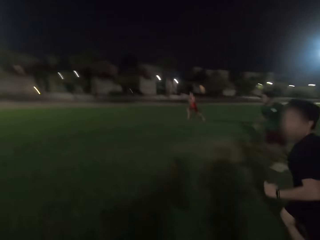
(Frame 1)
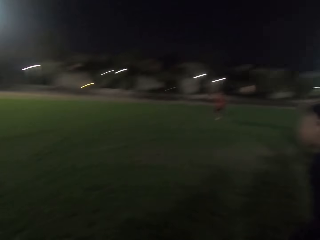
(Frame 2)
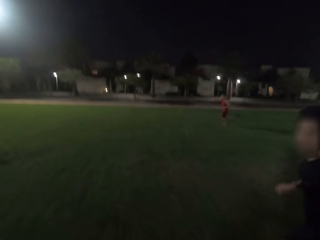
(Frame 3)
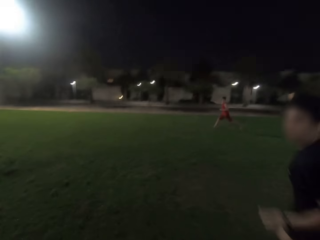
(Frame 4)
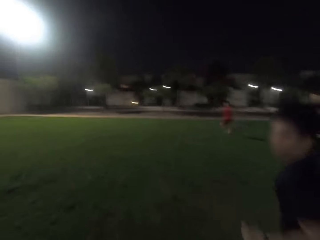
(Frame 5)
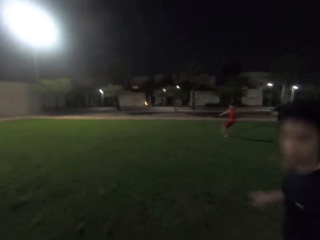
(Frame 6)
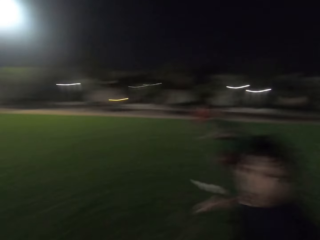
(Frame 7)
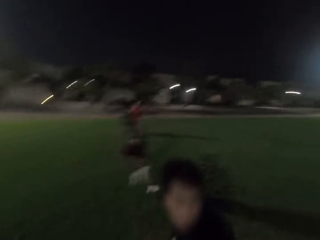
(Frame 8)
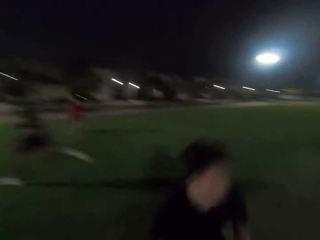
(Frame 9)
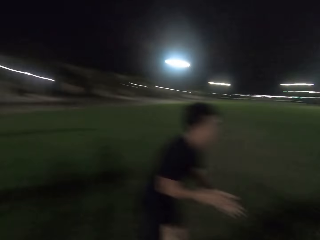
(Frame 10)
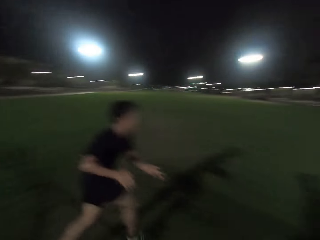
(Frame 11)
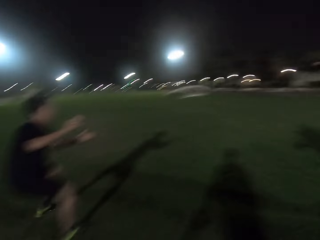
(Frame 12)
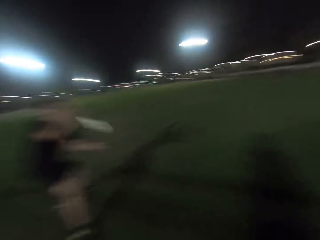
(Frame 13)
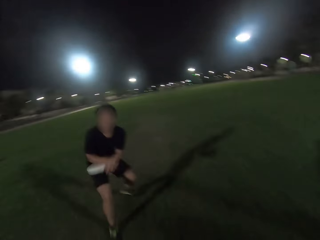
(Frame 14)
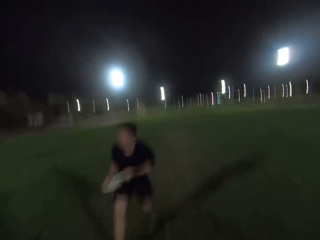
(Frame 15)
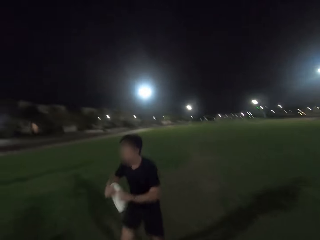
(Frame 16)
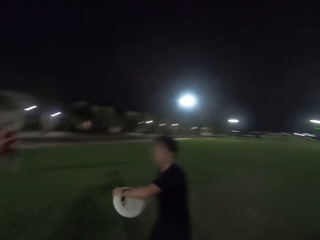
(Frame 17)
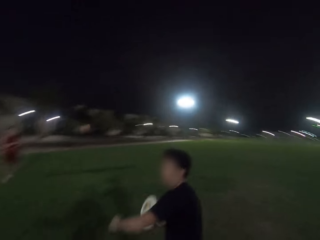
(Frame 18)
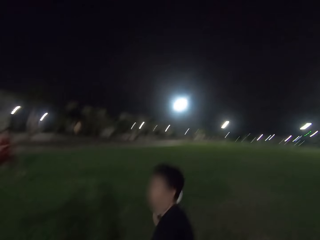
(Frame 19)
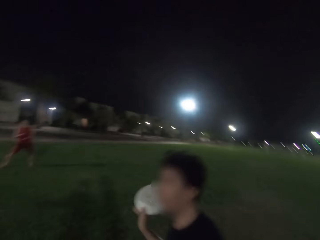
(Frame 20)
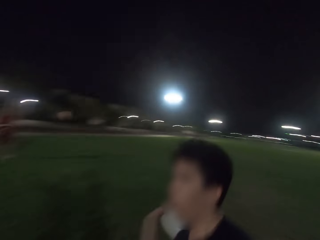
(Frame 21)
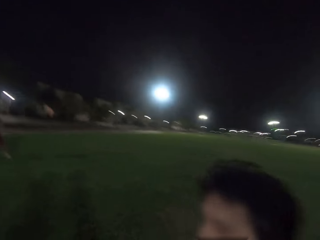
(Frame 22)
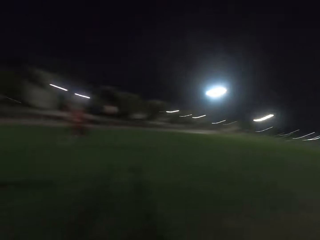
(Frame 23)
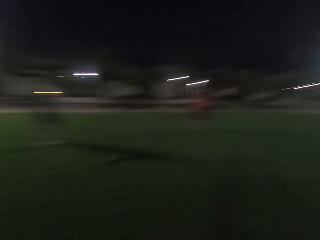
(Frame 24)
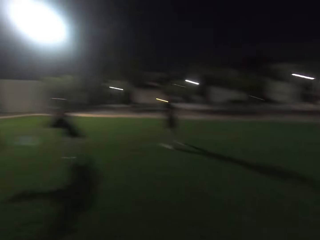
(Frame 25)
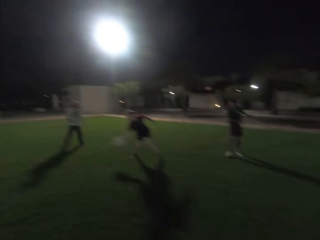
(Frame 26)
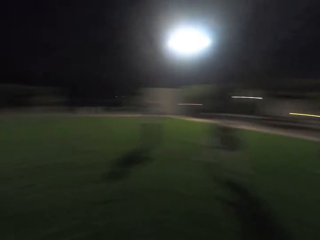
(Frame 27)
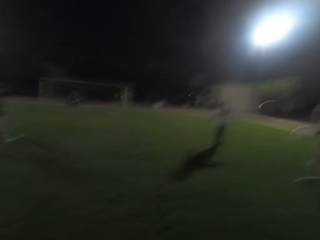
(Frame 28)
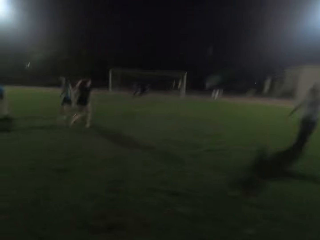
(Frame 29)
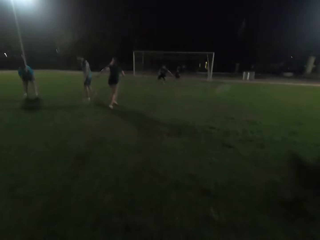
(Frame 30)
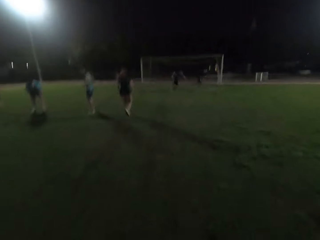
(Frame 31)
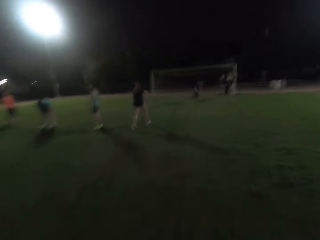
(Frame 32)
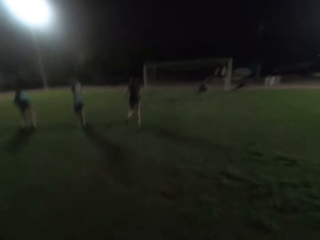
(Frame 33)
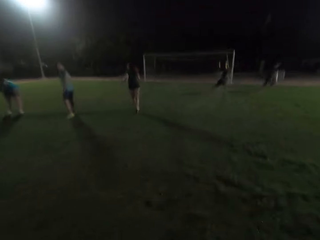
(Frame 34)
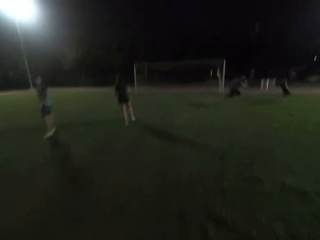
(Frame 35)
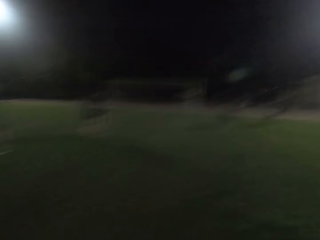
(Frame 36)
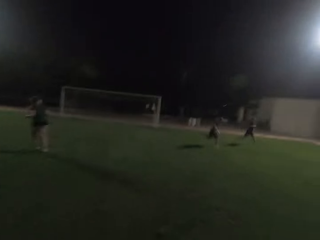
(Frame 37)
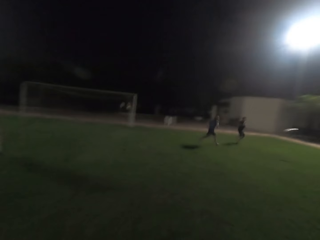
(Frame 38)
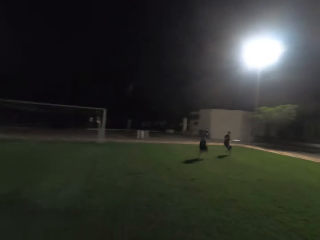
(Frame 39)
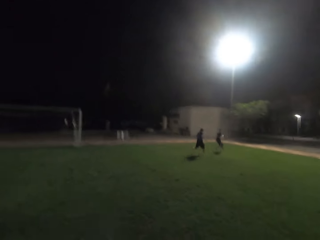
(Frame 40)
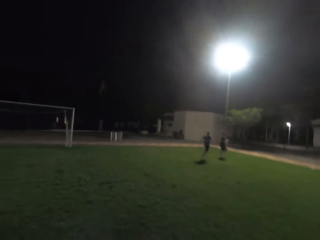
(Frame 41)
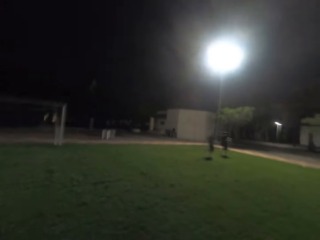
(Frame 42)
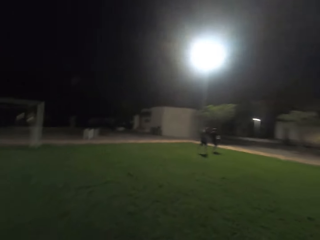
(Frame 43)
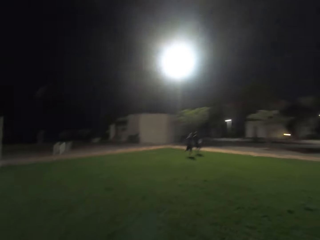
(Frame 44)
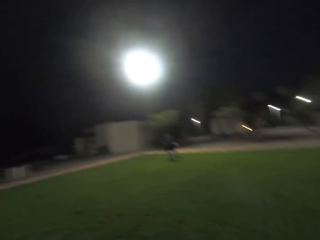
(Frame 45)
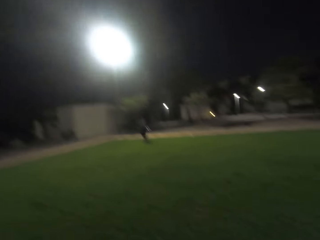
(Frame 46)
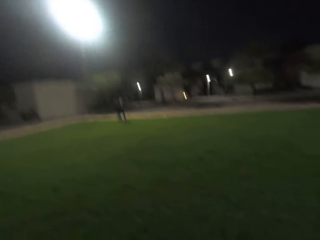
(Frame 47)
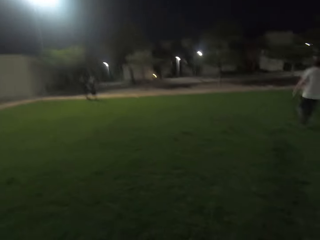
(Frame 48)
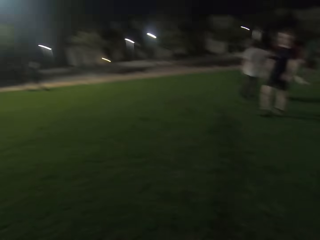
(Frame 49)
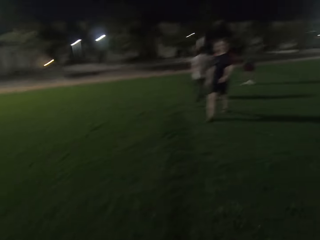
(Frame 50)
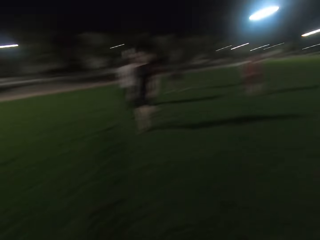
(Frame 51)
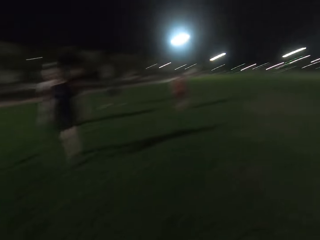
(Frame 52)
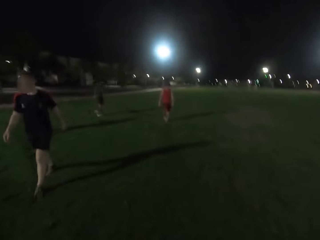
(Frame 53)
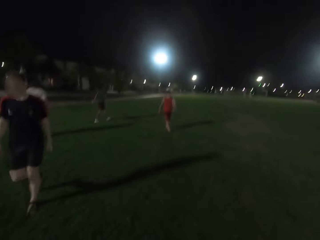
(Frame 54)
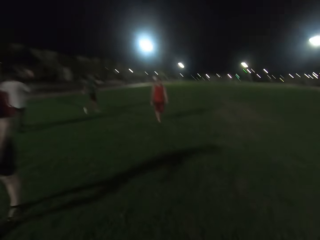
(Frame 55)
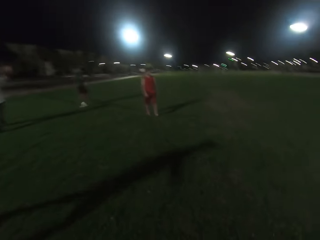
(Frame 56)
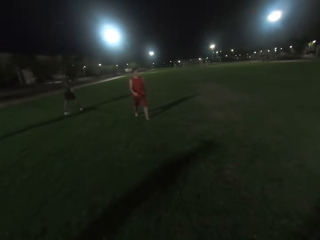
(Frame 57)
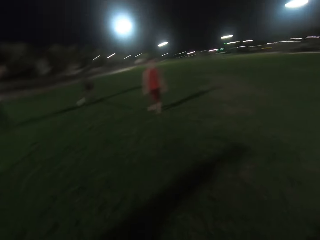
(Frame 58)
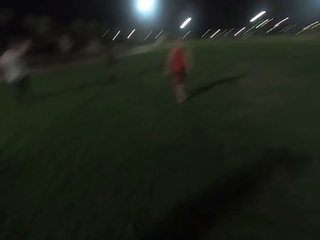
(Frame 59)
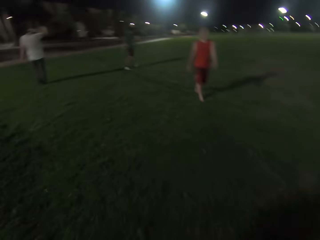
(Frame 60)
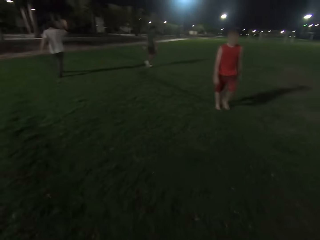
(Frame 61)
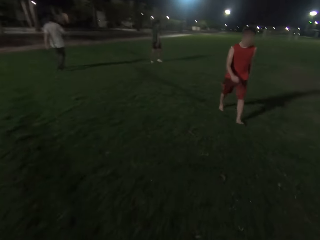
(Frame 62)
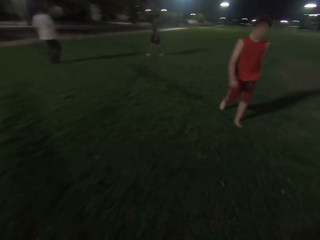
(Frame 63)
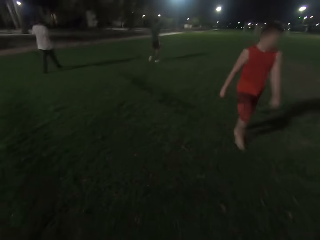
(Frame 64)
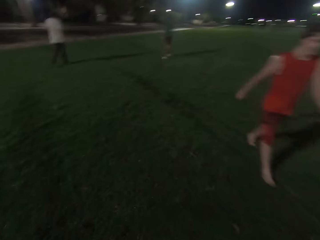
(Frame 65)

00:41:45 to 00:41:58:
The camera wearer runs on the field. A man runs on the field. A person runs on the field. The camera wearer turns around. Another man runs on the field, catches a frisbee, holds something and throws the frisbee. Another man catches the frisbee. The camera wearer runs on the field. A woman runs on the field. Another woman runs. A man runs. Another man catches the frisbee. Another man runs. A further man and the man who catches the frisbee run on the field. The camera wearer turns around. A man walks. The camera wearer walks on the field. Three men walk on the field. Another man walks.

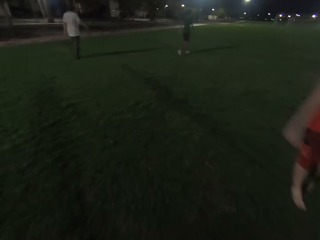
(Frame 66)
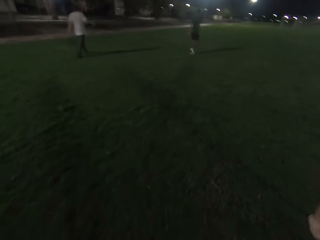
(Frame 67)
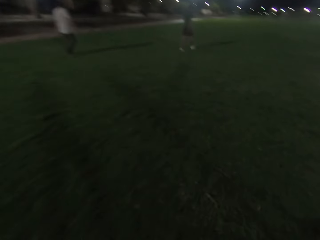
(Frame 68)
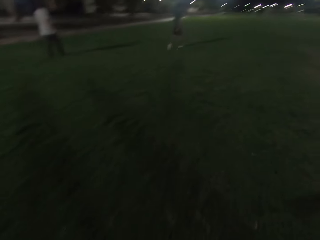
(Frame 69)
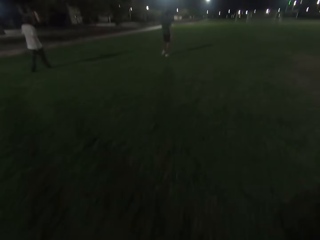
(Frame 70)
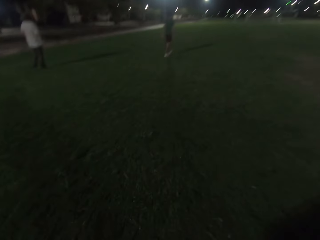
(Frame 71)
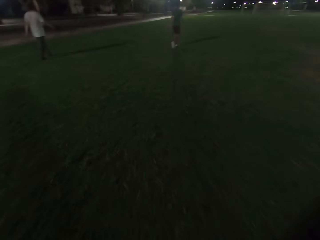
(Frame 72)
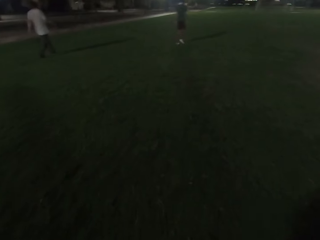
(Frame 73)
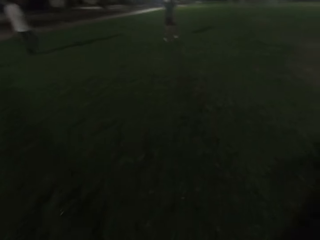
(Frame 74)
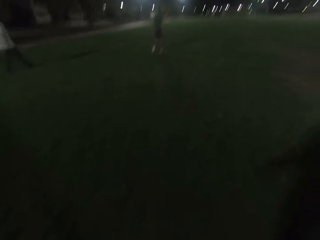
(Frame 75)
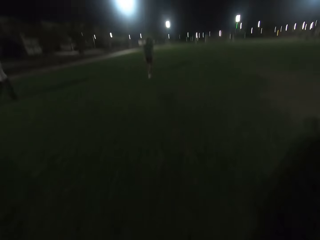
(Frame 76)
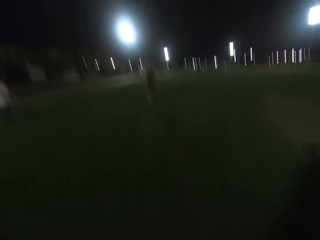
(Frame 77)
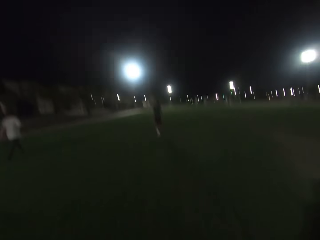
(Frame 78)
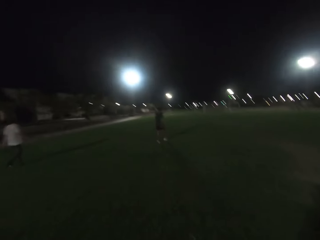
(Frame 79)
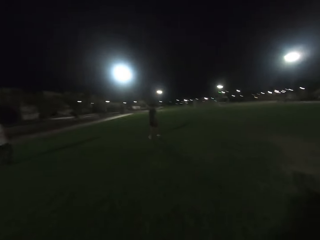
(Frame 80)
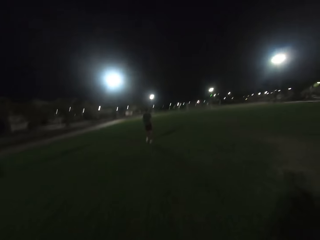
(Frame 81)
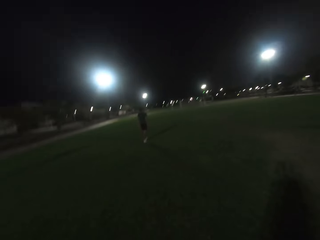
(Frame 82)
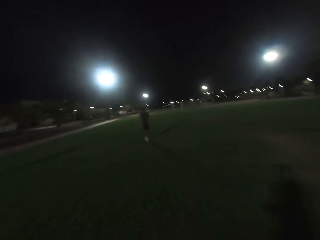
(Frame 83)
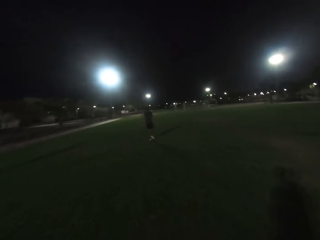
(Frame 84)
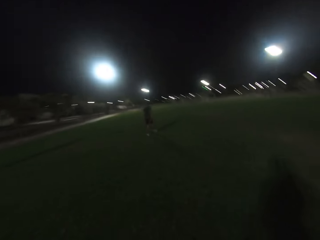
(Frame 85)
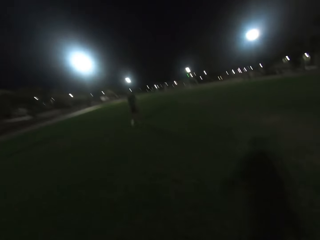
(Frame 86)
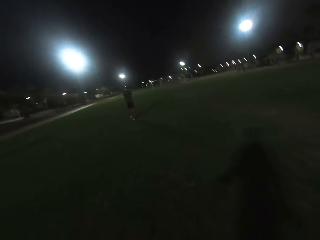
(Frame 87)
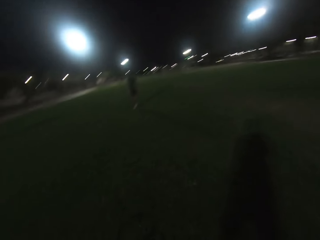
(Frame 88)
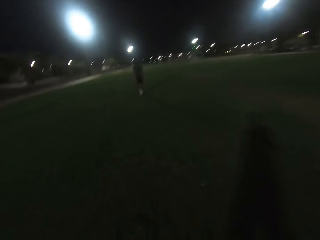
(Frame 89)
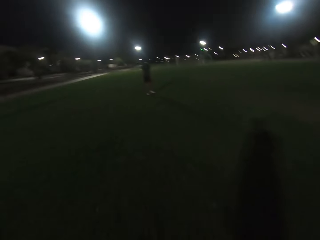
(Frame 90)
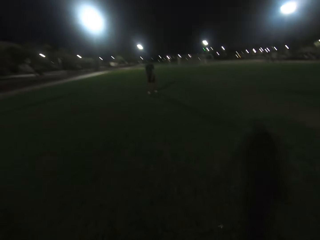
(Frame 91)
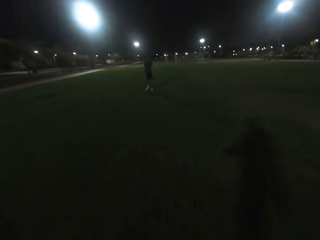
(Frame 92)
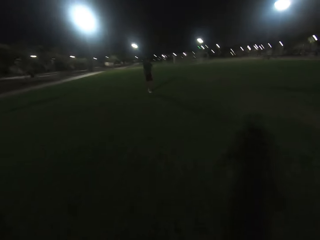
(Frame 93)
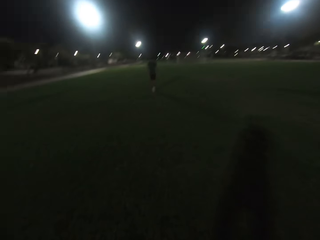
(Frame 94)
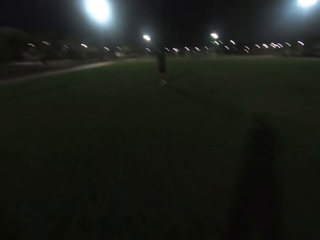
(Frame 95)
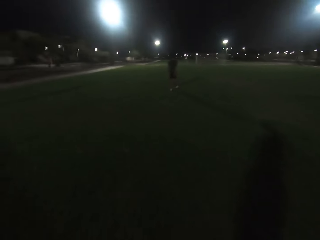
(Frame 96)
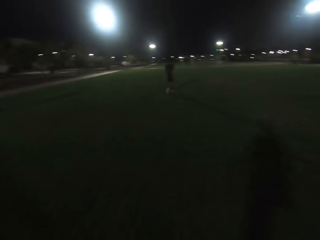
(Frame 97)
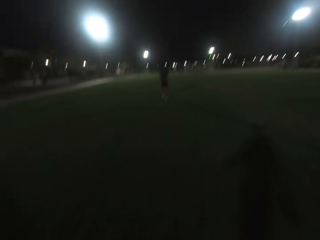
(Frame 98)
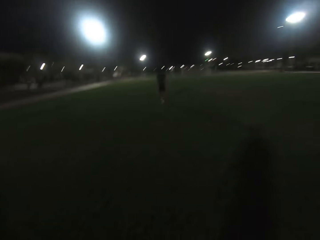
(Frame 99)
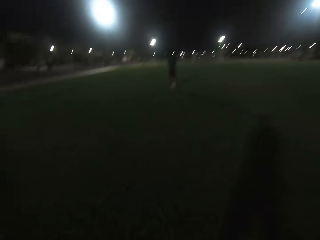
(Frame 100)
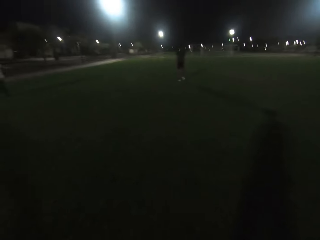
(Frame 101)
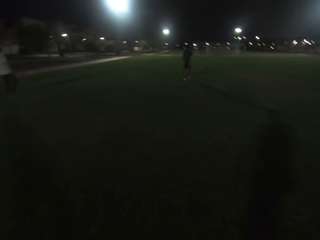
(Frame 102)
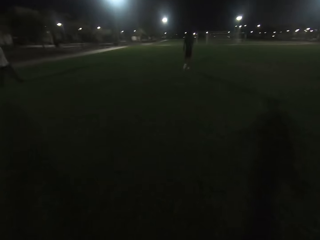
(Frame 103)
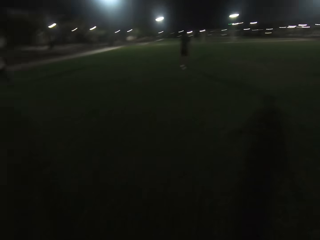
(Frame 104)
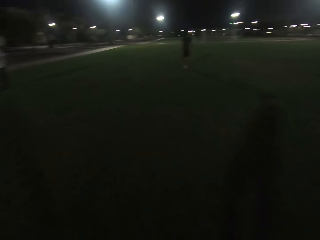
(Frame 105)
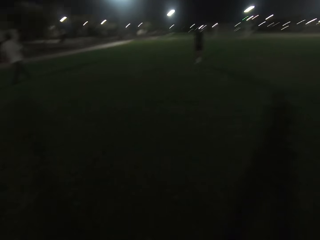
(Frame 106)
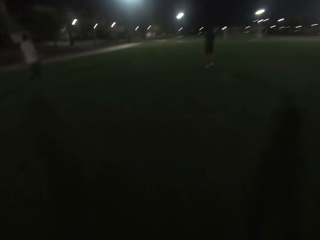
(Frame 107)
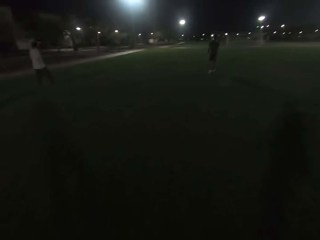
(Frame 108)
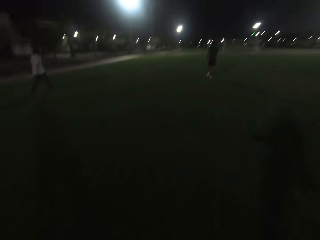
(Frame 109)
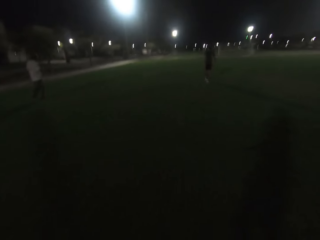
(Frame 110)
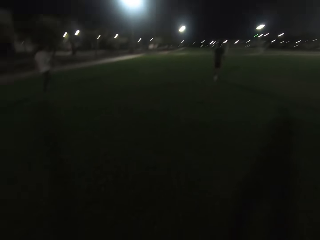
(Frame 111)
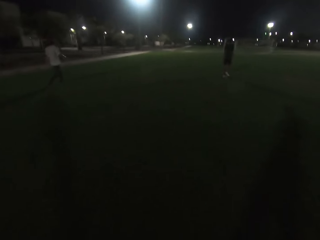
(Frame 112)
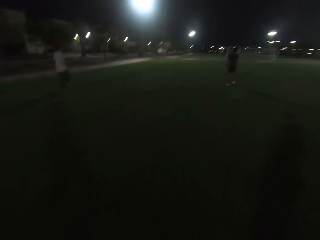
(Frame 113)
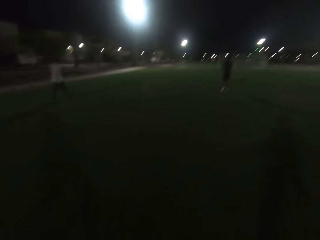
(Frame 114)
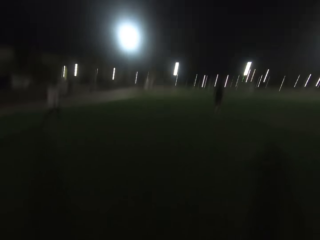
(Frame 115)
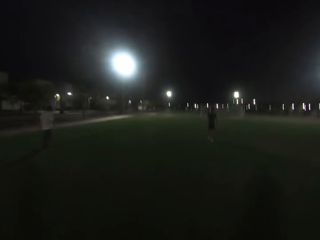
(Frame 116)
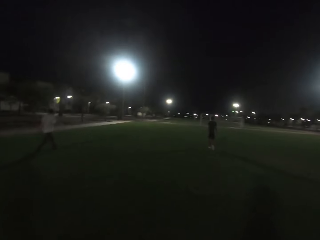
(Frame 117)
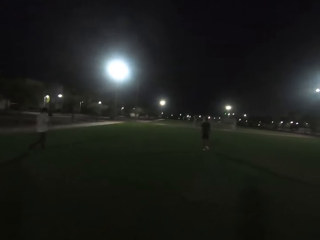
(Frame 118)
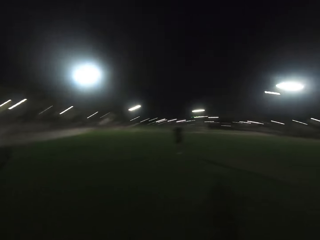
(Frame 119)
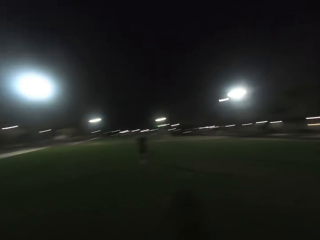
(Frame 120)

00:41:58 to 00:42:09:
The camera wearer walks on the field. A man walks. Another man walks. The camera wearer walks on the field again. A man walks on the field. The camera wearer walks on the field again. The man and another man walk on the field.
